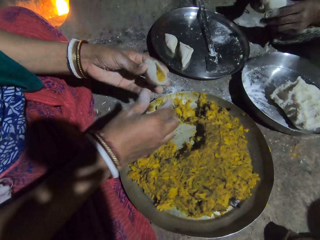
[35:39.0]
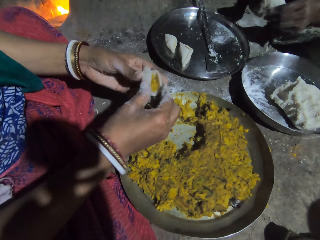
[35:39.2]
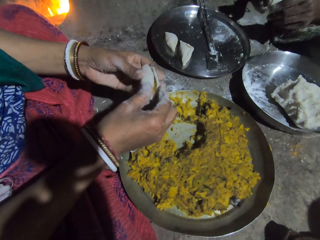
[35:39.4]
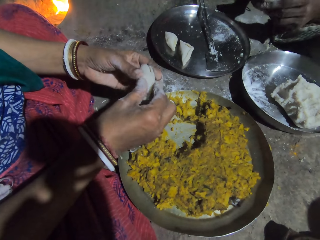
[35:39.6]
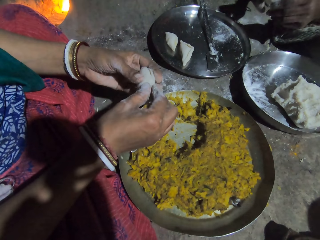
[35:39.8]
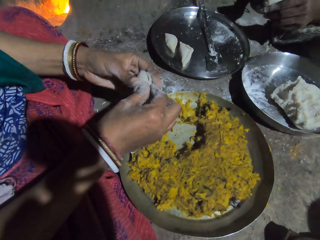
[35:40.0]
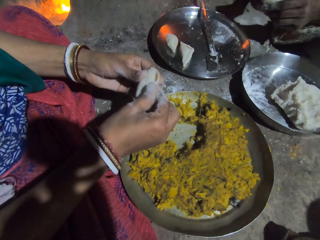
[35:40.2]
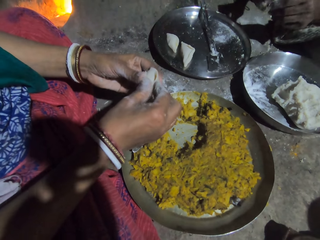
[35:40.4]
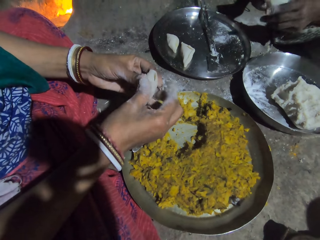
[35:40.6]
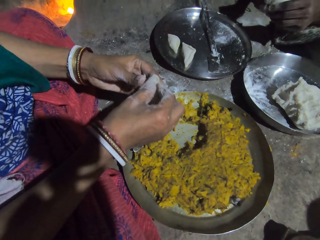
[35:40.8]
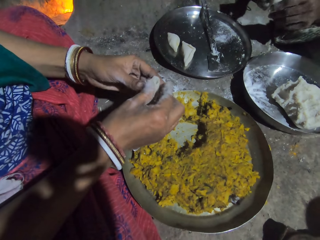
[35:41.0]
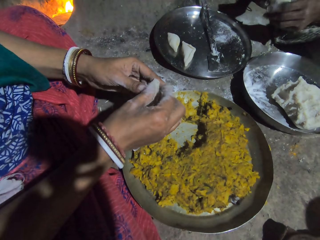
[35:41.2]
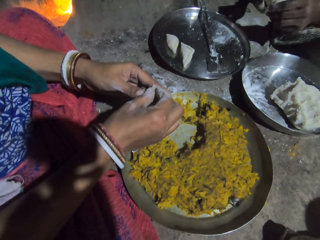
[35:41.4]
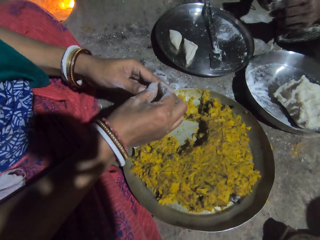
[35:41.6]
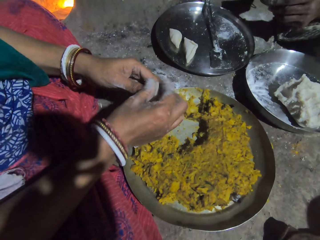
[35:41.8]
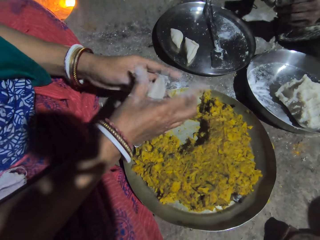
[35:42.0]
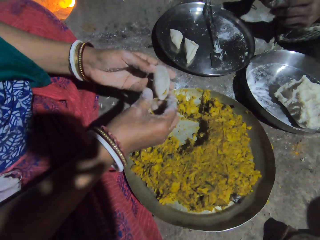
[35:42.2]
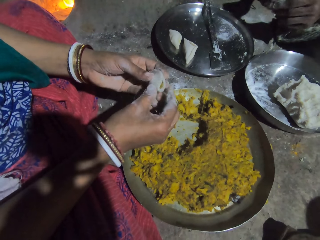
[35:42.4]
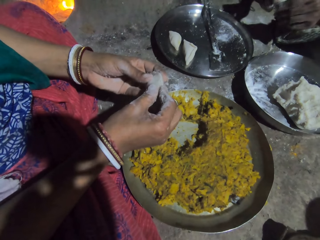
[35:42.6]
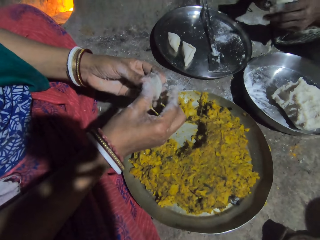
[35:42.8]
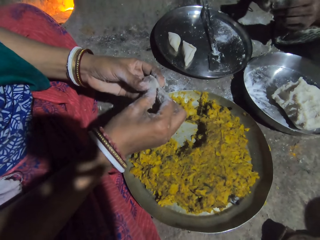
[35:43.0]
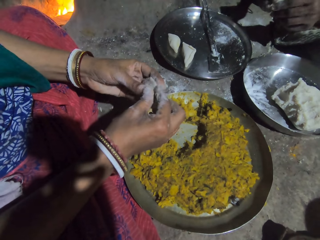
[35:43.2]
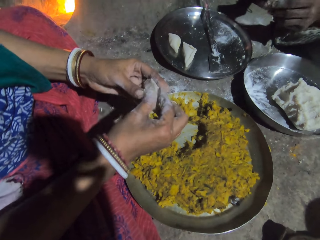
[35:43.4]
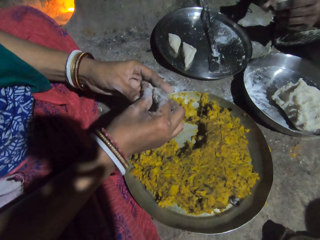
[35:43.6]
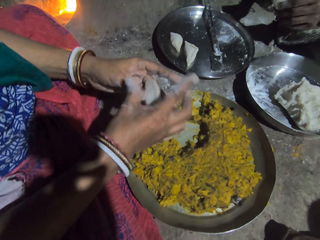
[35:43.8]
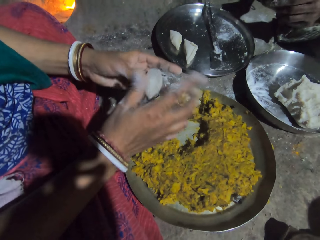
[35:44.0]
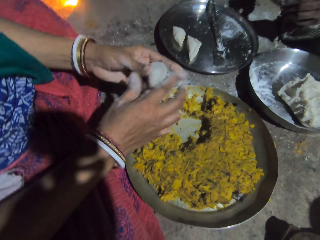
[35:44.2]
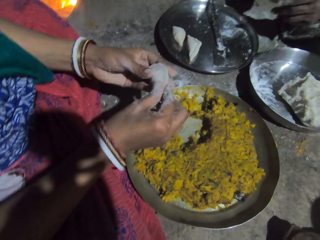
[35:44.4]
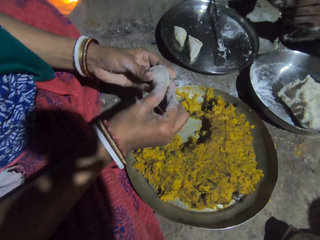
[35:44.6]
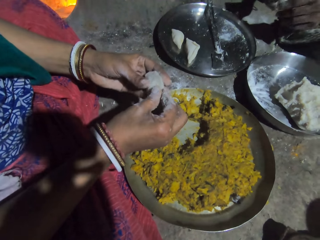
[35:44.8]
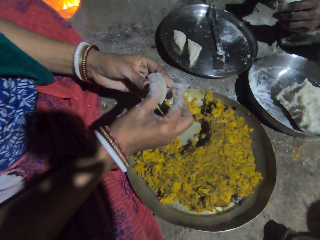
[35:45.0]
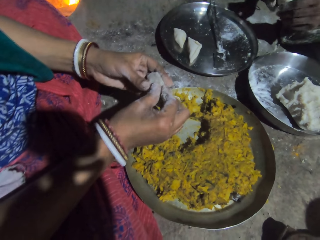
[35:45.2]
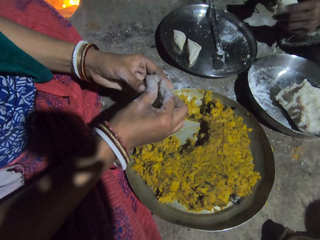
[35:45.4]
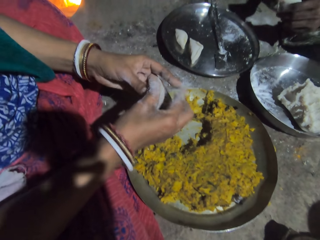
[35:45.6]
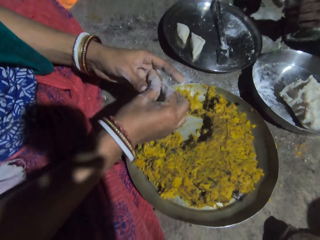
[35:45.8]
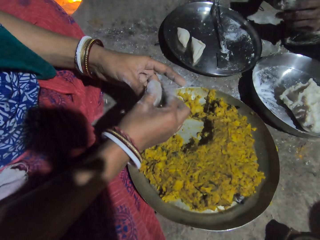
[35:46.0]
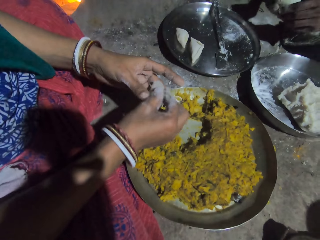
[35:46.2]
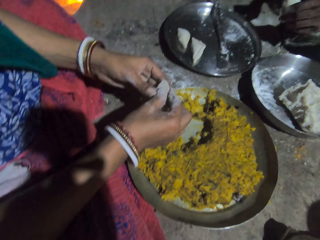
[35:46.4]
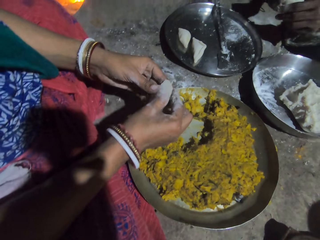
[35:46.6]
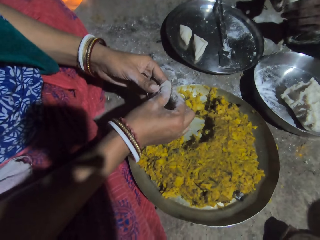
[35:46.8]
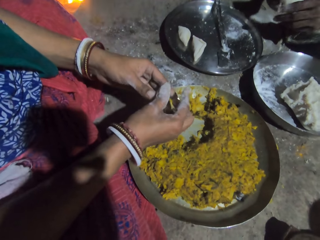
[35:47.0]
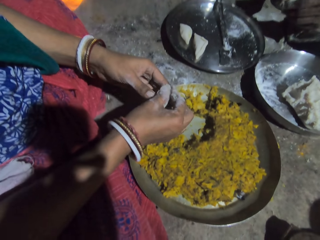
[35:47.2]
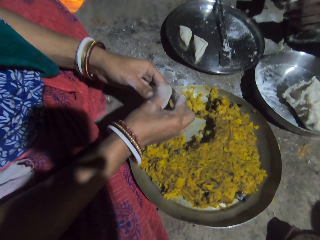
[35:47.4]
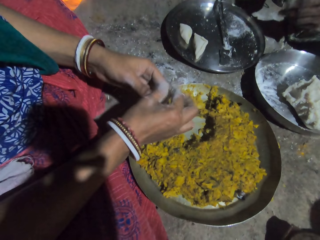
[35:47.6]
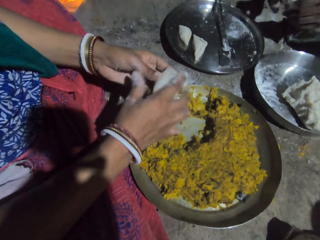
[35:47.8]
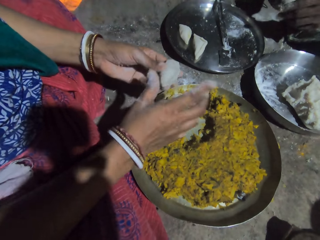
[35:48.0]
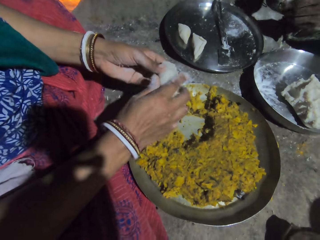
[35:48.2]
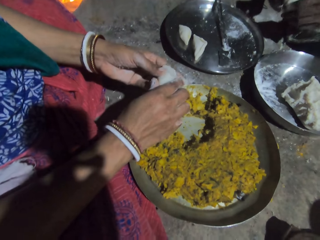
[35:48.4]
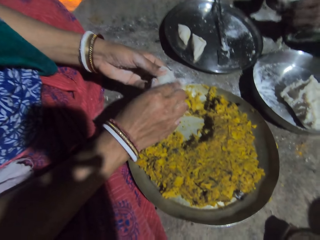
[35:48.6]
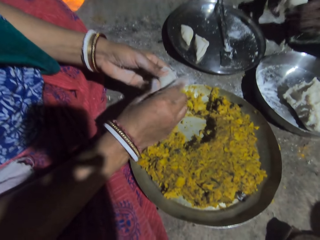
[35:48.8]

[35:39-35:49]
The camera wearer puts the spoon down. They roll the dough with a hand. They close the dough.

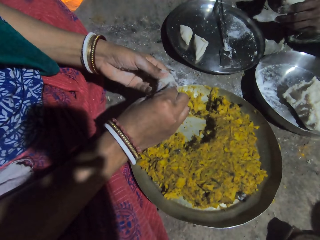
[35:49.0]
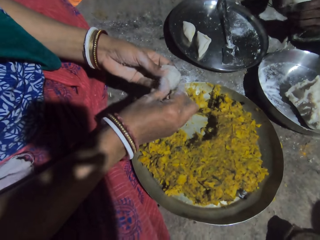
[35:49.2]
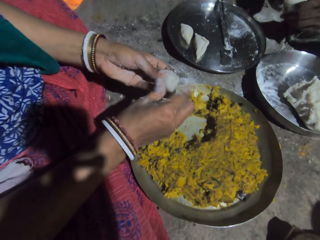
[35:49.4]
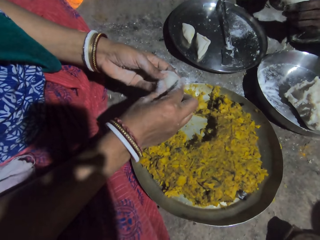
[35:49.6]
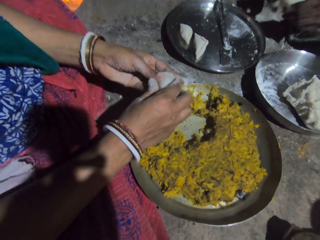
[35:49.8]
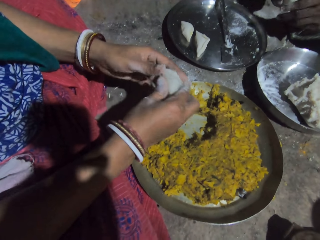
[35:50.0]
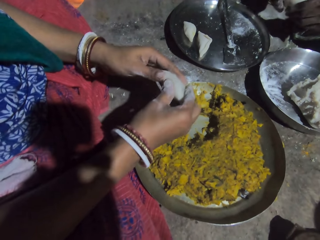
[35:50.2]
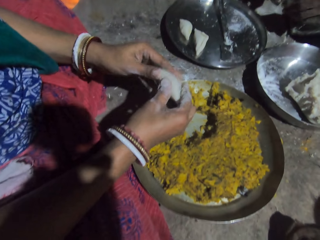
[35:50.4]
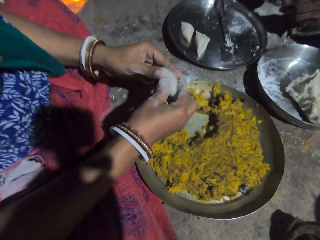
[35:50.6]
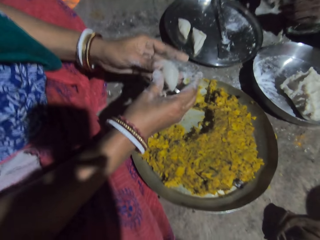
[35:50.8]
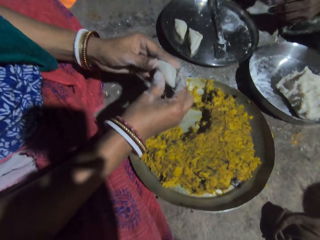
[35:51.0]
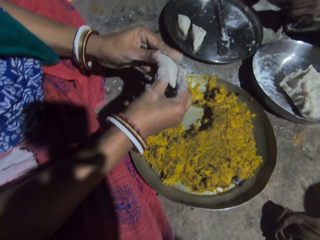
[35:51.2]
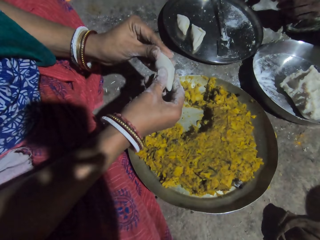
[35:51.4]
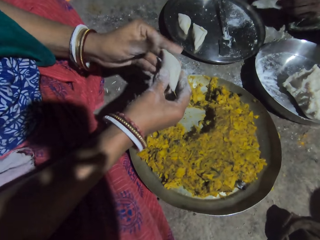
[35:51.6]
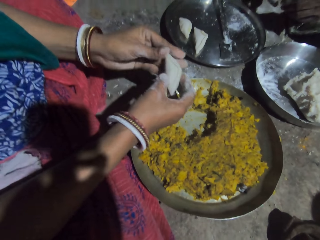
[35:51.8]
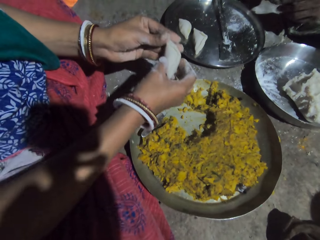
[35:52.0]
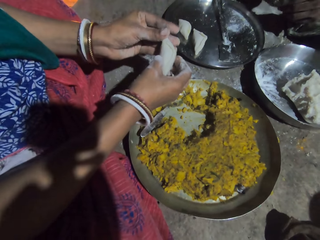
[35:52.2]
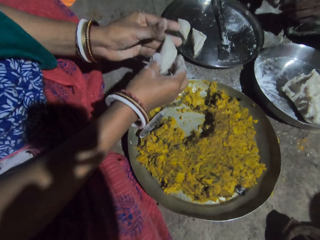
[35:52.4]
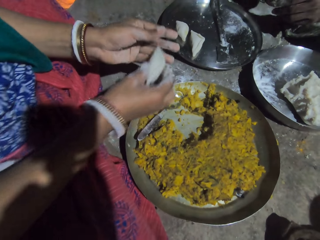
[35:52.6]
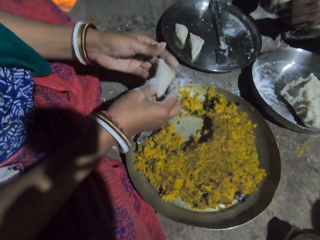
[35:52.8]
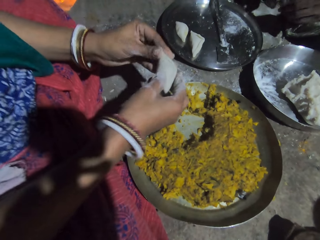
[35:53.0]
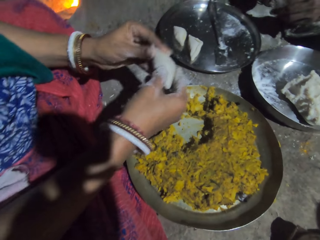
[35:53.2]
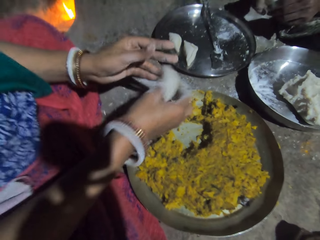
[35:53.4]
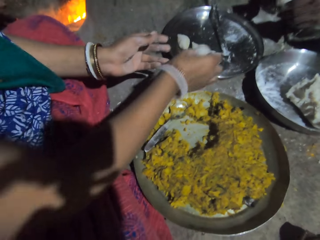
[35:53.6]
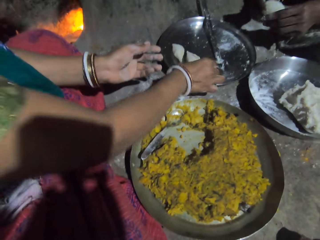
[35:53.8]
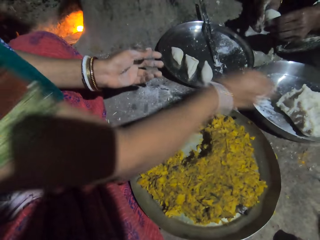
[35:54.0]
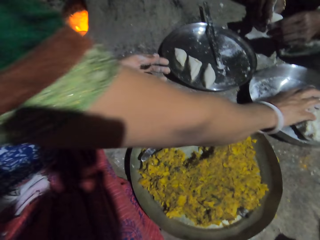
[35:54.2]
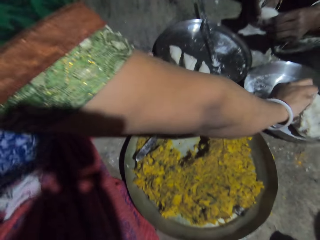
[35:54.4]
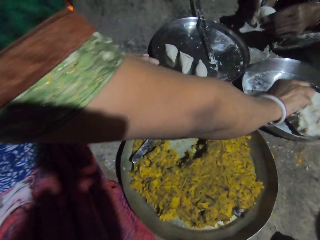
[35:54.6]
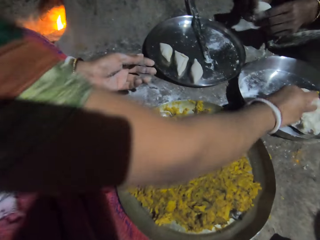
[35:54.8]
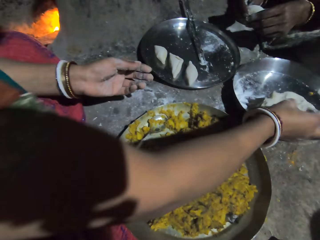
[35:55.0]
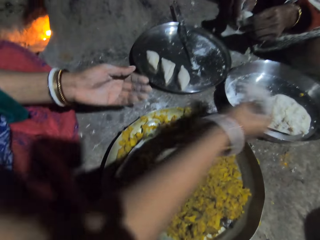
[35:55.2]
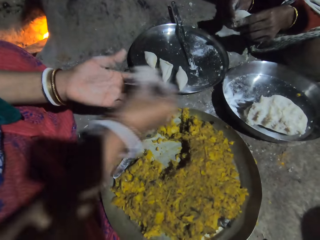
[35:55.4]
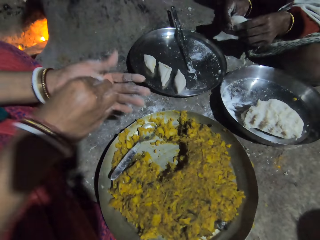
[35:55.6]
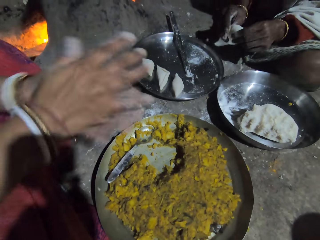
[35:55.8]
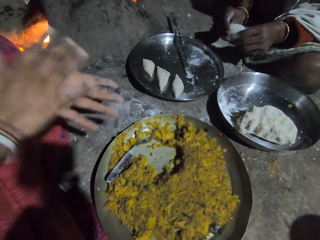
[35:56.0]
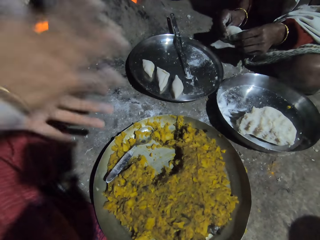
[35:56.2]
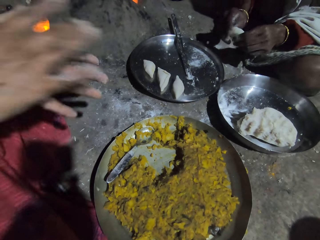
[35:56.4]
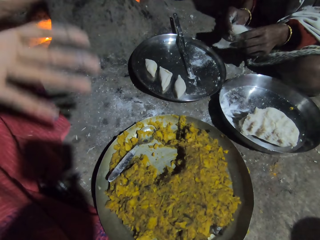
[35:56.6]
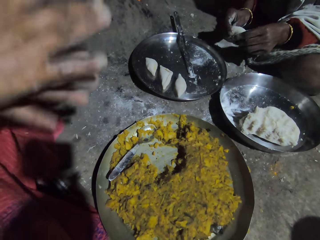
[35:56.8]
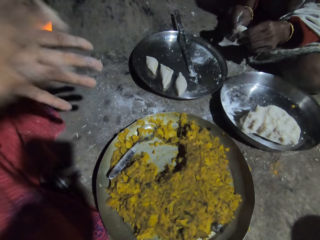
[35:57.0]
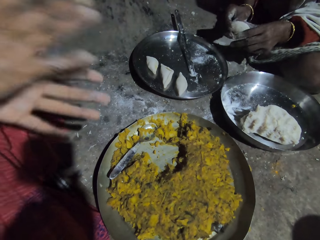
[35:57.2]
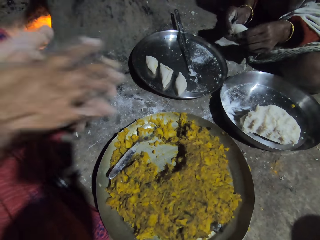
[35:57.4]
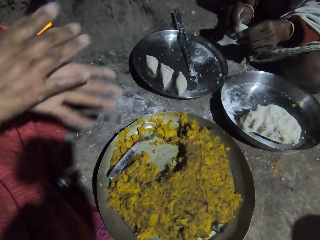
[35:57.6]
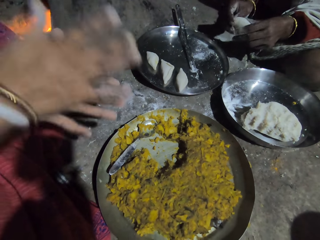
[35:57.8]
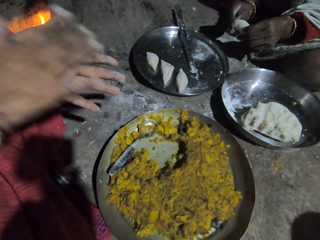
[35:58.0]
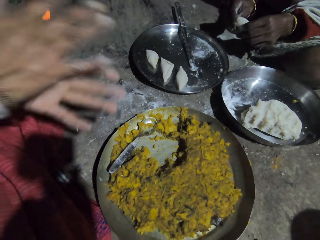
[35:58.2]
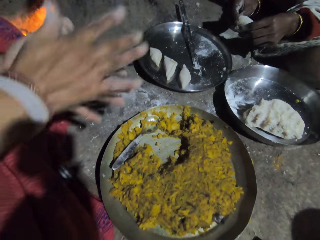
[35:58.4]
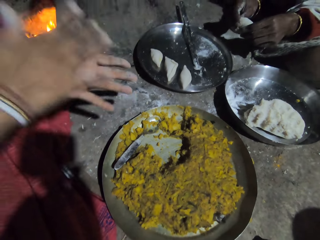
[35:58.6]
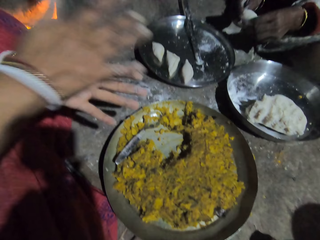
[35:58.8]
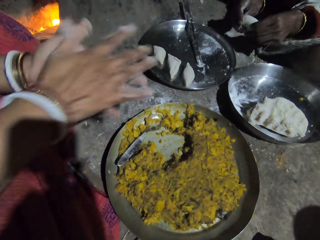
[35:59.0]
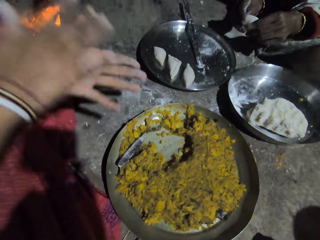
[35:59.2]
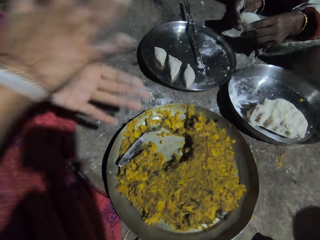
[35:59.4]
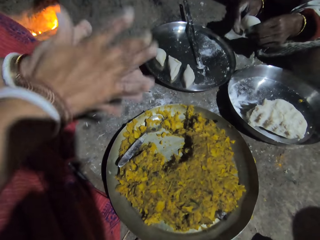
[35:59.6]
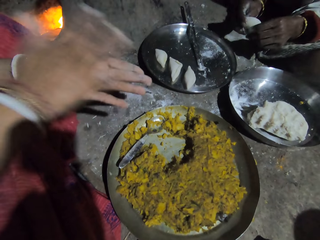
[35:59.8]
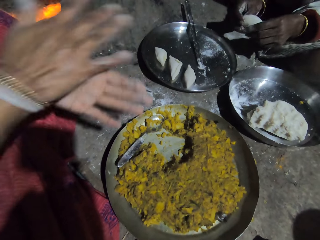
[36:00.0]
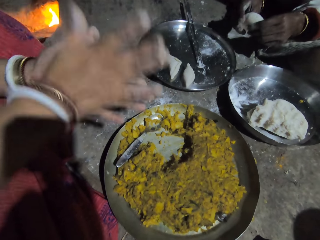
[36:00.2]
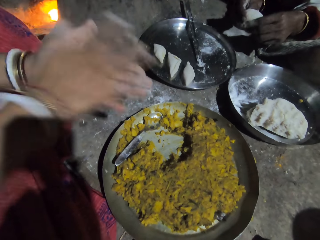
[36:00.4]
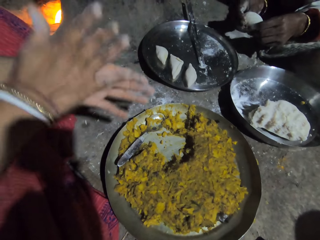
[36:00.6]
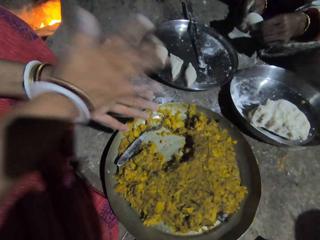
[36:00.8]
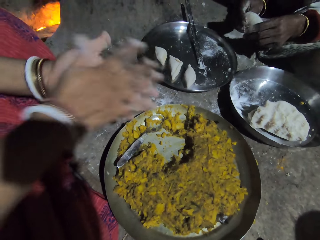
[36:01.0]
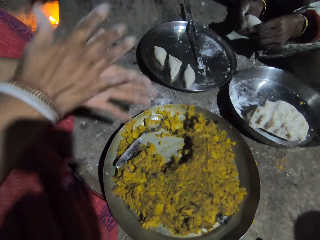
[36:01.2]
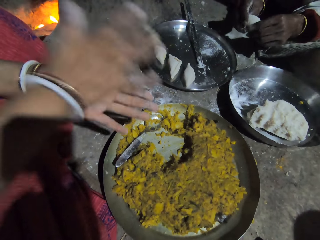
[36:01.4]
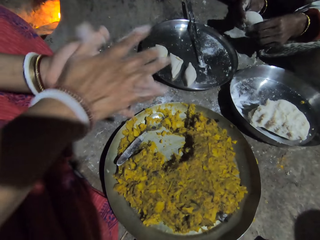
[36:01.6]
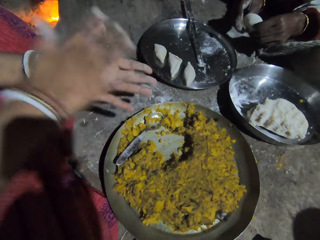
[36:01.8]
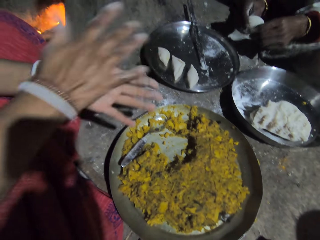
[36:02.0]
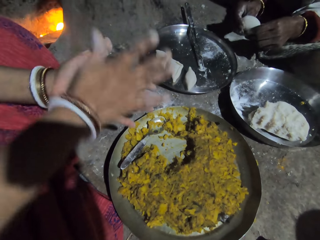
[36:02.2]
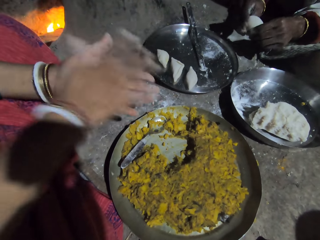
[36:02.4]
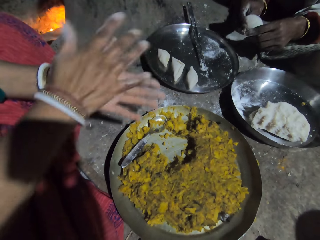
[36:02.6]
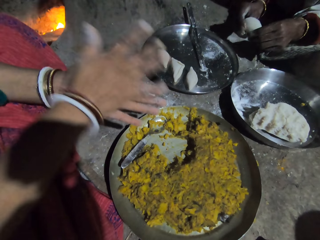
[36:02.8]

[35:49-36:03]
The camera wearer interacts with a lady. They close the dough. They interact with the lady. They close the dough. They put the dough in the tray. They pick the dough. They roll the dough with the hand. They interact with the lady.
